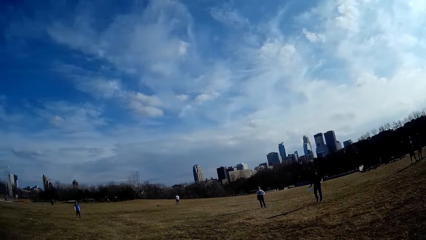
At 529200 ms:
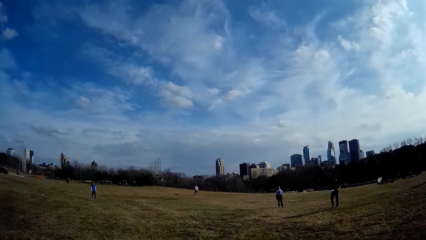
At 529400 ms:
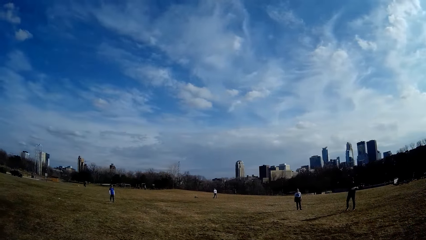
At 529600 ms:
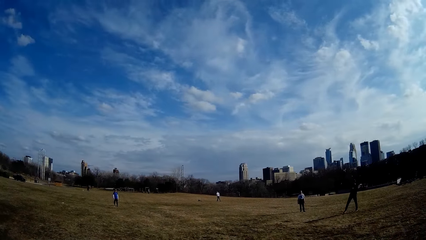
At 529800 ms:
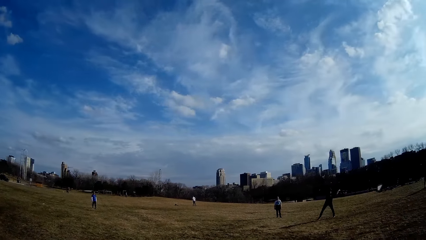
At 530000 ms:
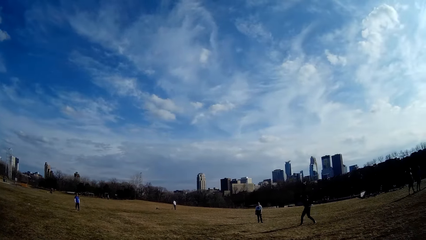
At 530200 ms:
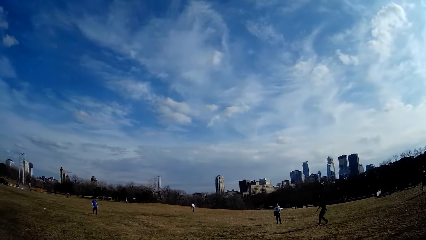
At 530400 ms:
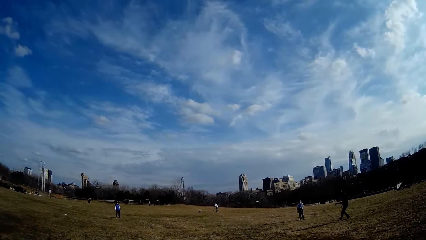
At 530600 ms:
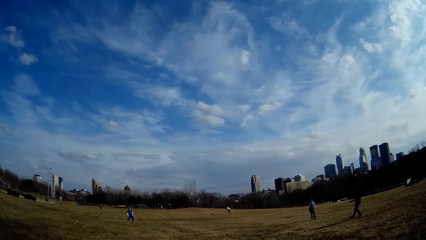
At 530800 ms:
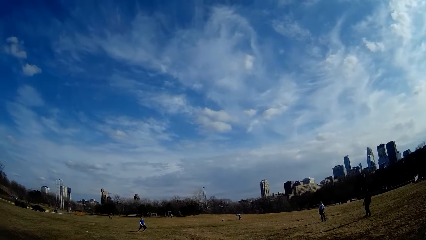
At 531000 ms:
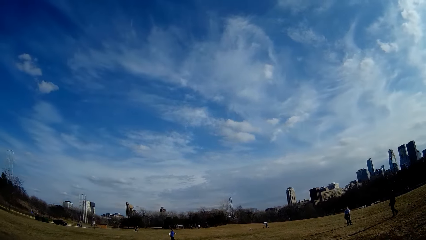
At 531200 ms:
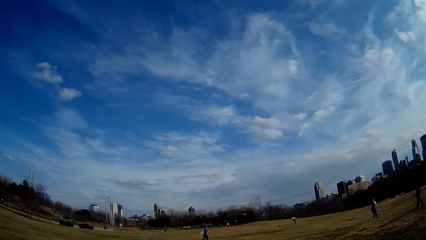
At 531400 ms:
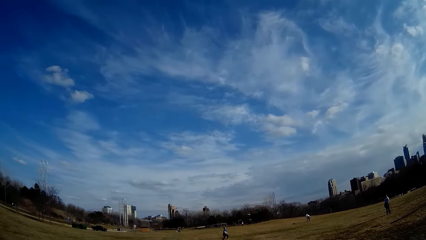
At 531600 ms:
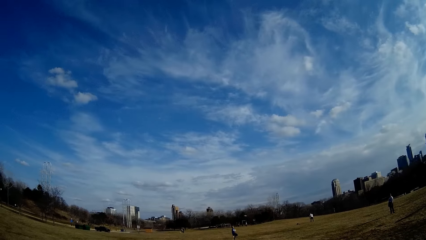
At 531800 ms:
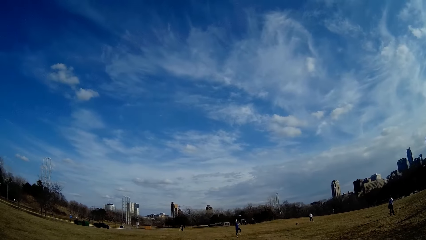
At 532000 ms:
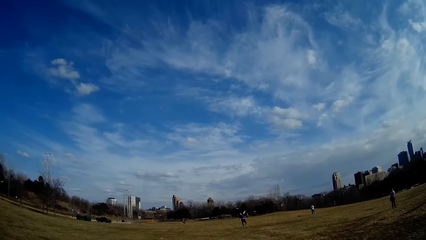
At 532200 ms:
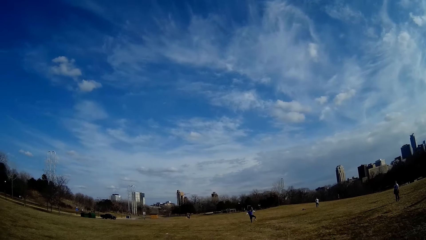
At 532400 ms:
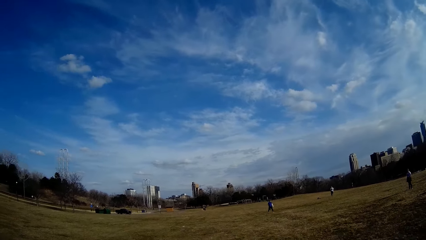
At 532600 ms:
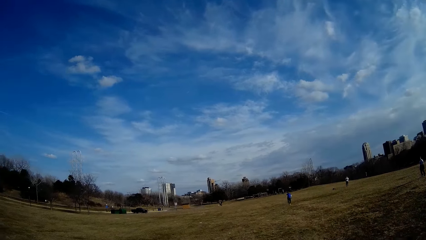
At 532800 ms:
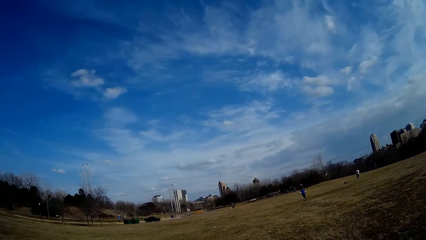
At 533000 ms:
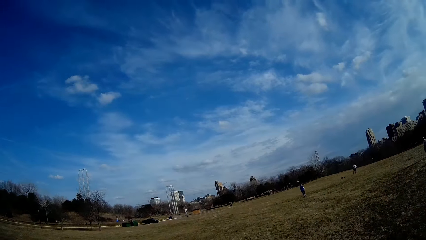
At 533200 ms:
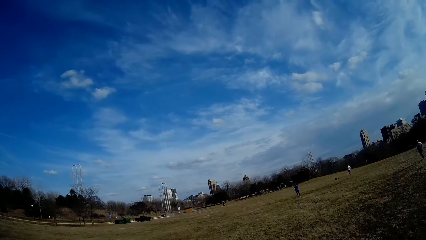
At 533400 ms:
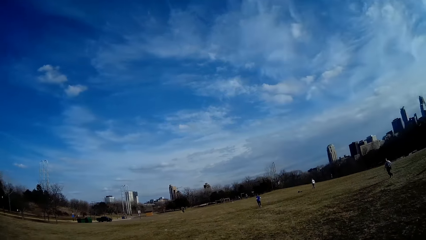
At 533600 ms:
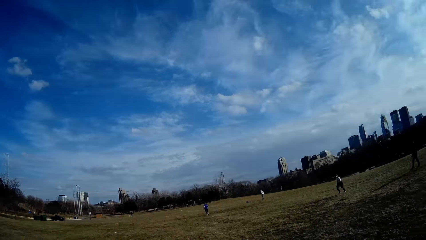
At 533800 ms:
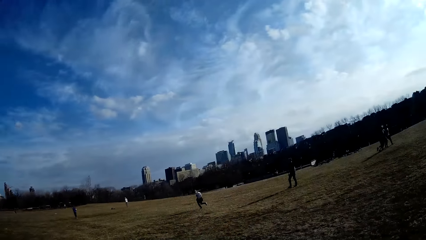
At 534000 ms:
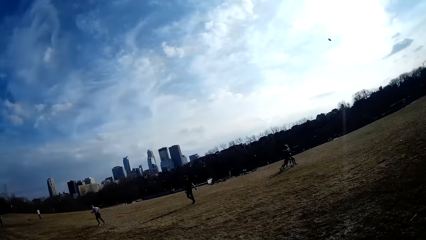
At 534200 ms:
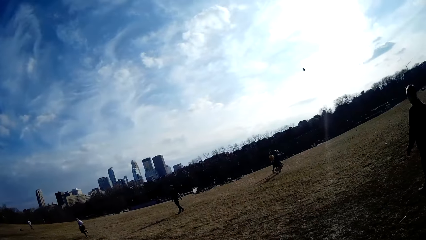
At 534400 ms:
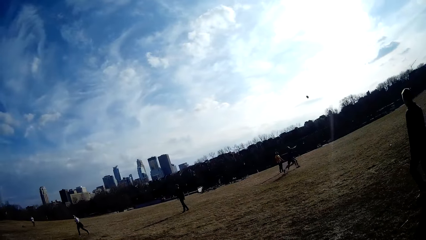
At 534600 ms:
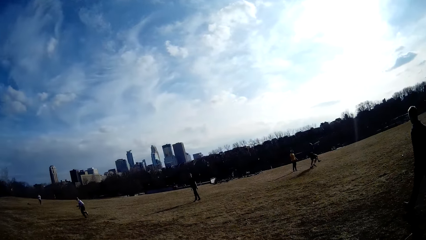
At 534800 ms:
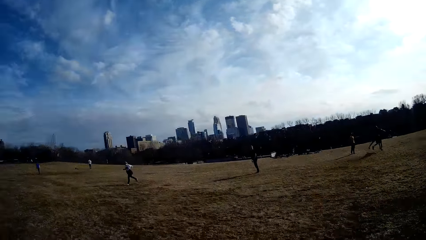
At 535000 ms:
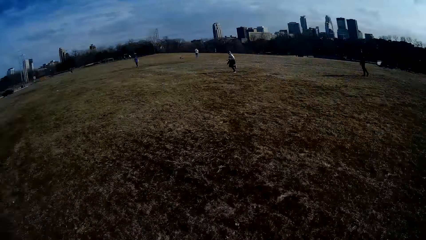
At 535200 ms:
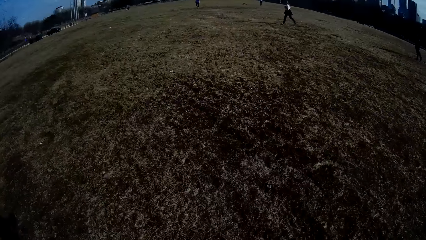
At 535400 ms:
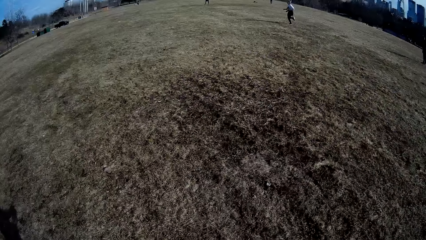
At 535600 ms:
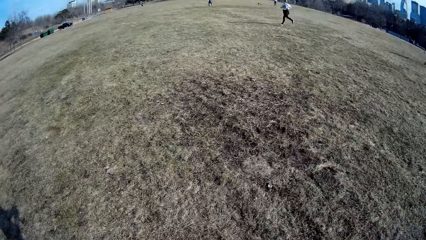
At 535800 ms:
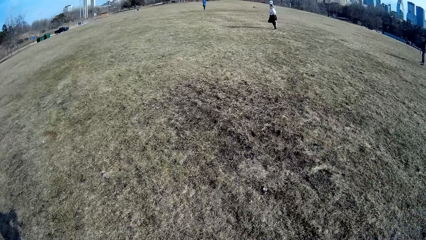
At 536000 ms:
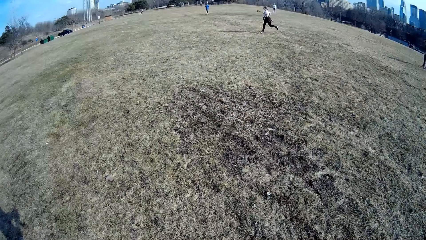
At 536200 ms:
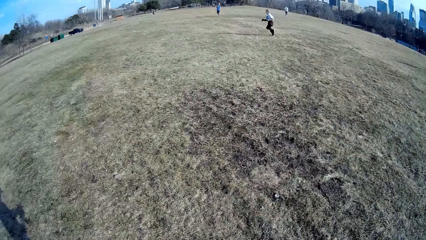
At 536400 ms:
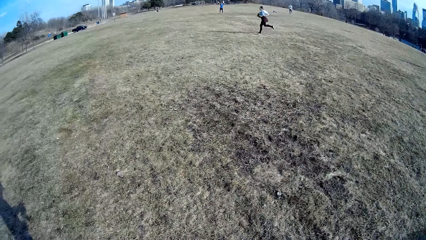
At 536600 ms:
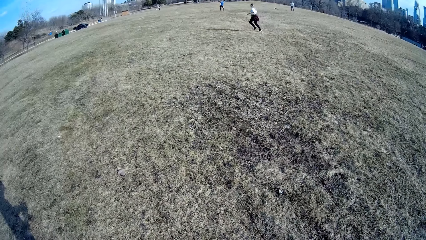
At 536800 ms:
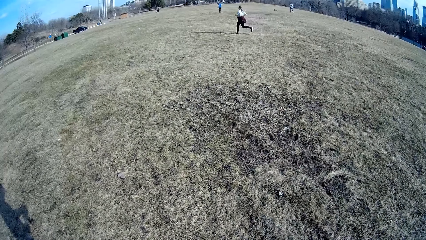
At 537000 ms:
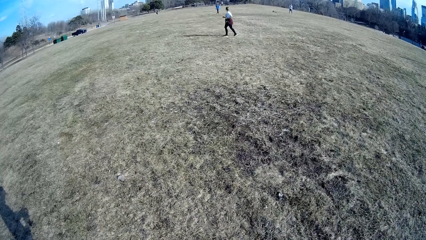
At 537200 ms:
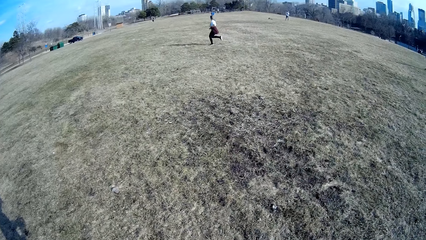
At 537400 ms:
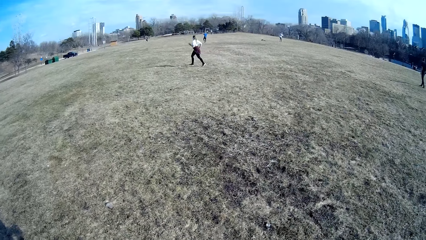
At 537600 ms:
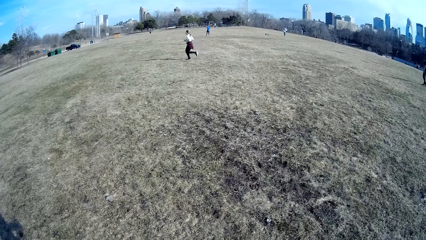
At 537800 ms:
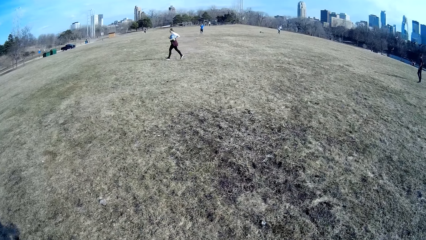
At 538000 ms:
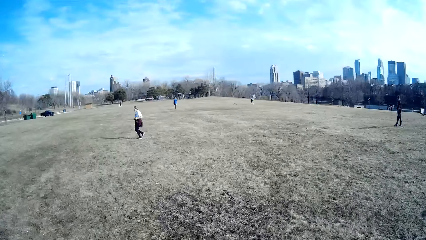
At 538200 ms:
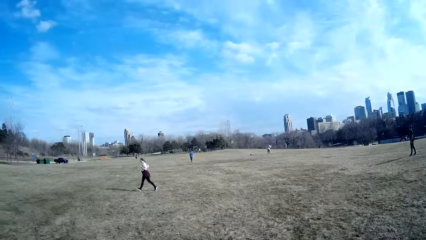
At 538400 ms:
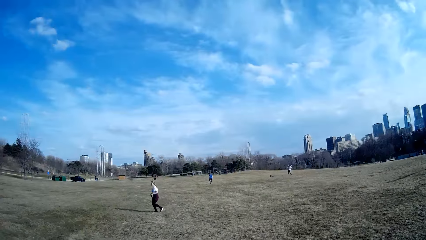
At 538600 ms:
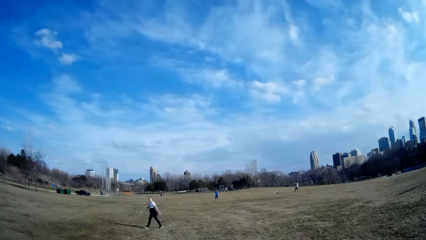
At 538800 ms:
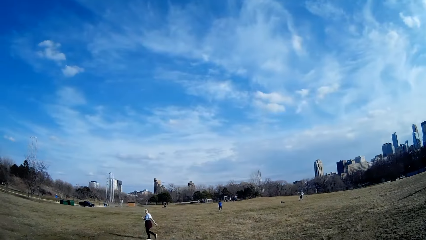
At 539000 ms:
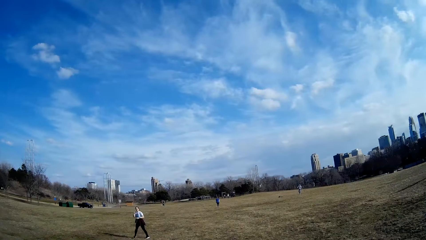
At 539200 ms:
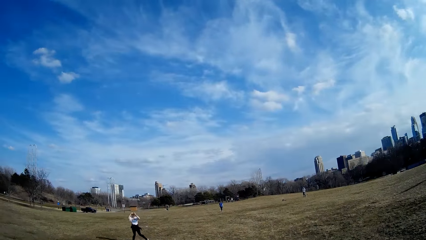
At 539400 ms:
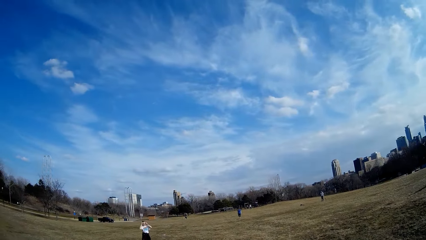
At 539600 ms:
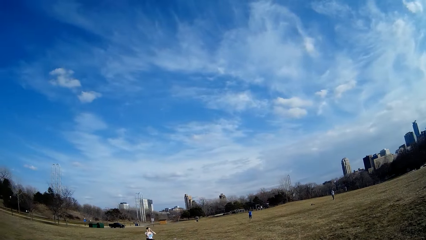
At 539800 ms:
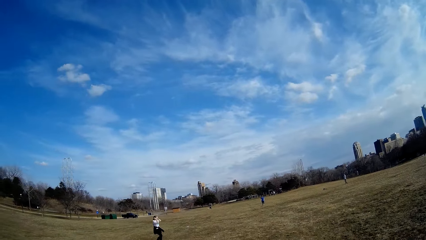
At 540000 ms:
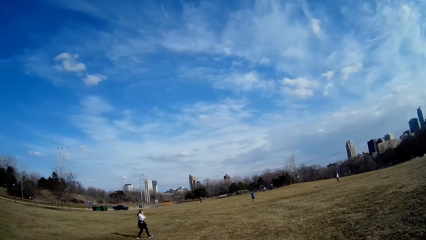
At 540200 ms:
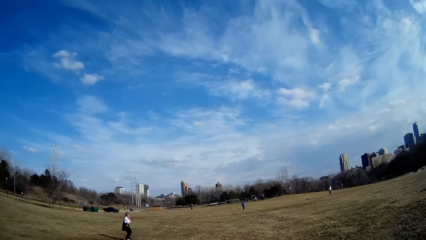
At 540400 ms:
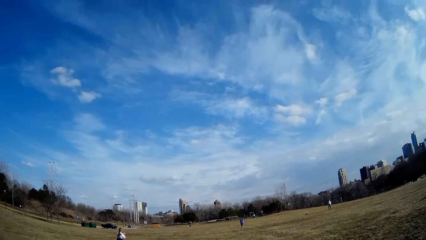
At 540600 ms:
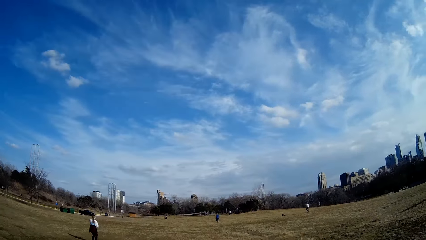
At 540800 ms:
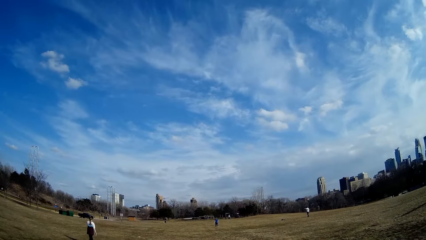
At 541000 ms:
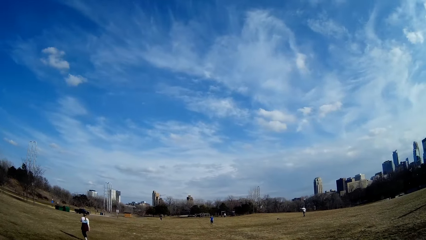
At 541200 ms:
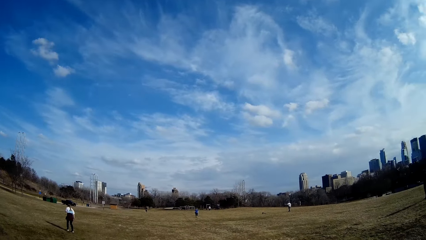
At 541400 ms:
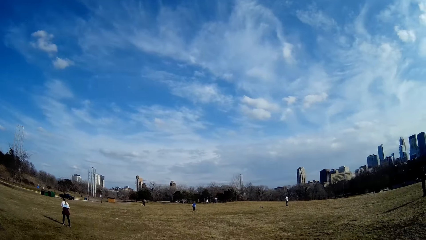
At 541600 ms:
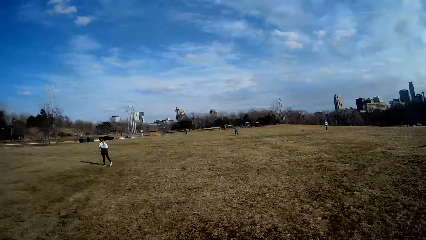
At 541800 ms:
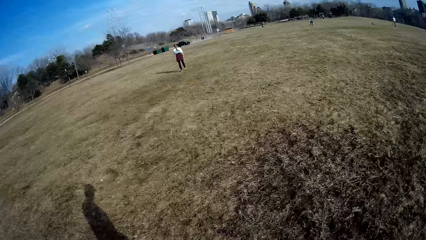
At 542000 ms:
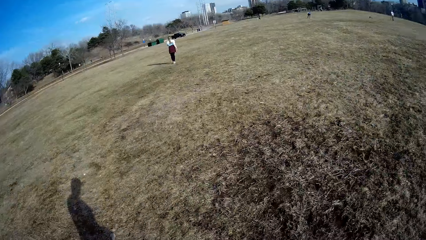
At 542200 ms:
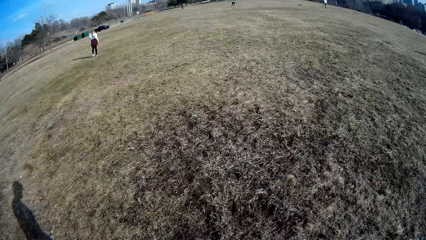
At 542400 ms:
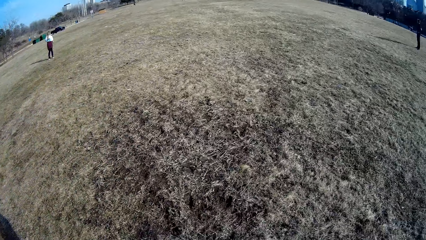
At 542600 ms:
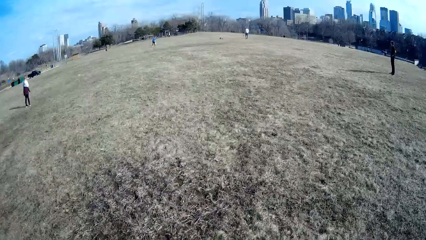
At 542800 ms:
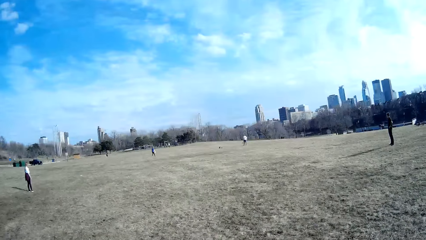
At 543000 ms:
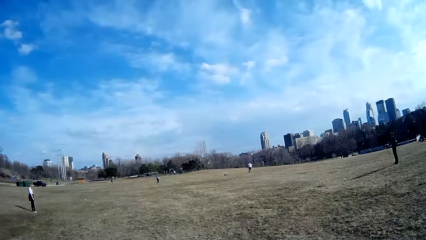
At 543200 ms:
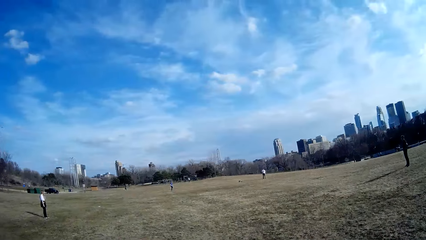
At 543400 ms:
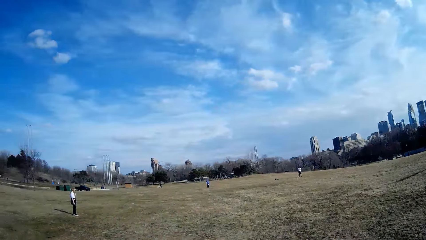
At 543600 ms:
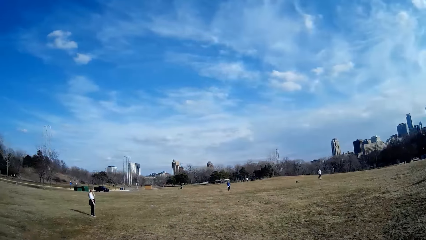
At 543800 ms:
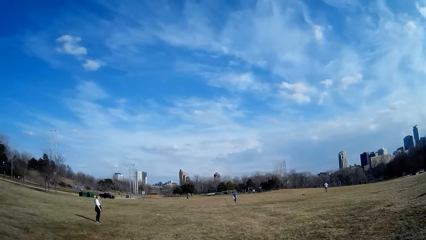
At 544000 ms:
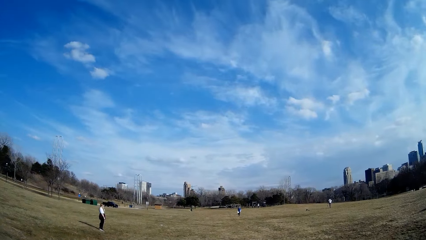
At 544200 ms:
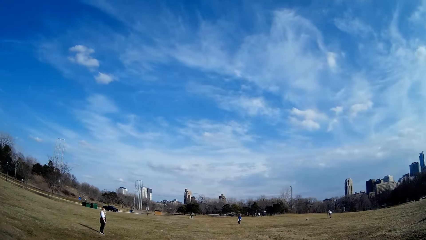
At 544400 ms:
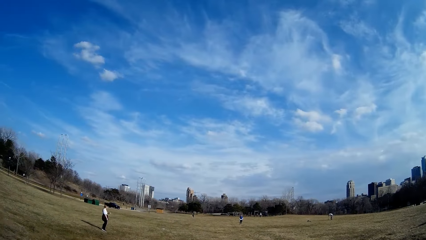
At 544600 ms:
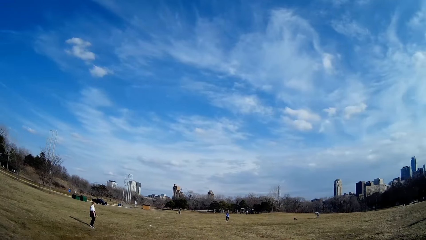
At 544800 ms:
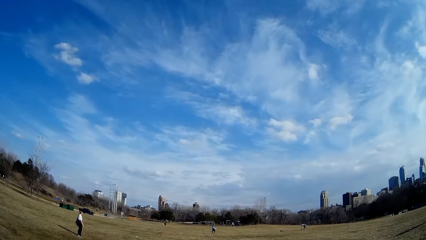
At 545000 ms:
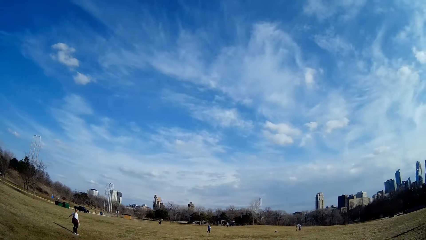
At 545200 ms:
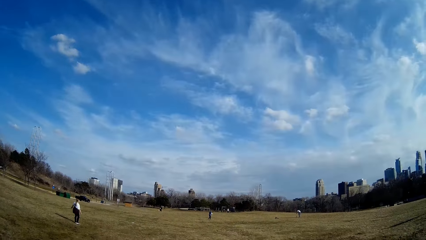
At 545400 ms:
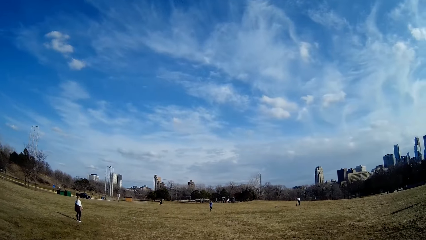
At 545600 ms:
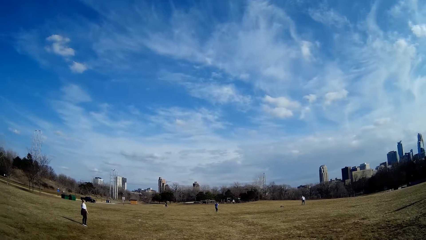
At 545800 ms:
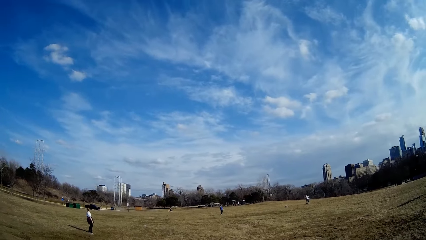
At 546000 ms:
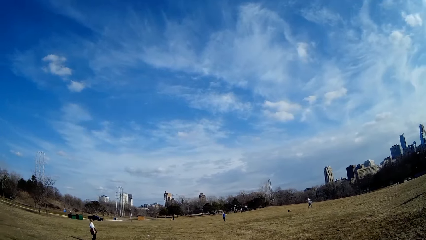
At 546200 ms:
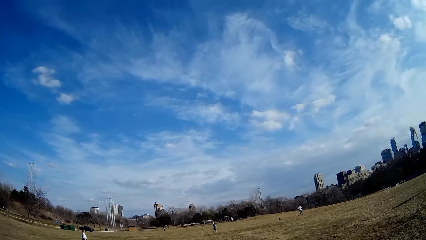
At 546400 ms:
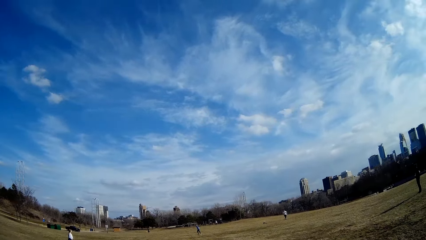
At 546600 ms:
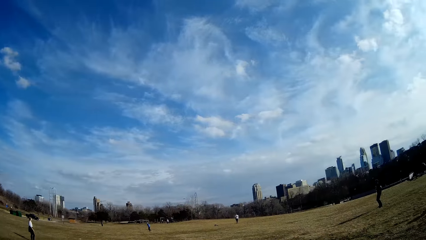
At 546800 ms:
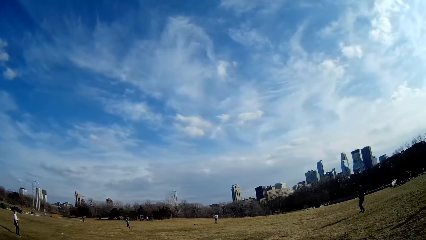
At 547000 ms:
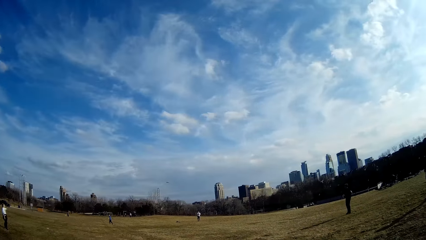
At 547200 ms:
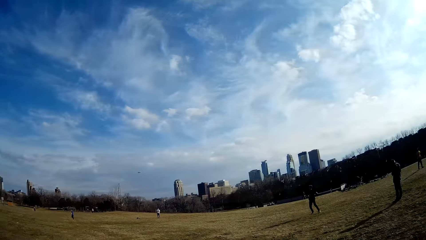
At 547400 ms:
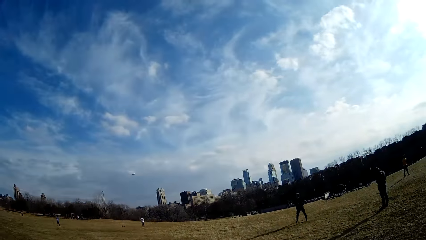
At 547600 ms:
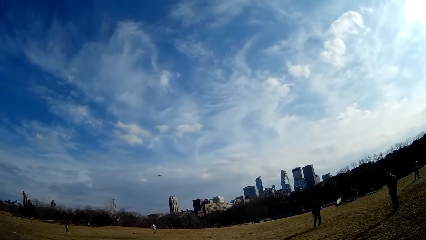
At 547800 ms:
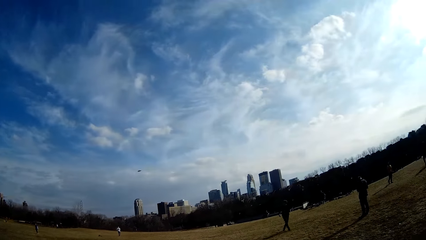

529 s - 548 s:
A man throws the flying disc. A woman runs across the field. Another man throws the flying disc.
